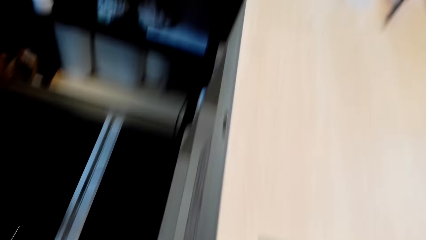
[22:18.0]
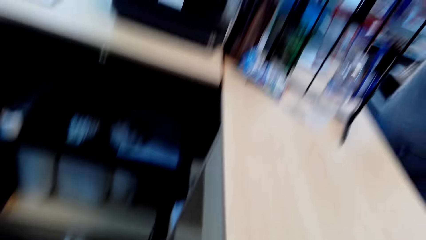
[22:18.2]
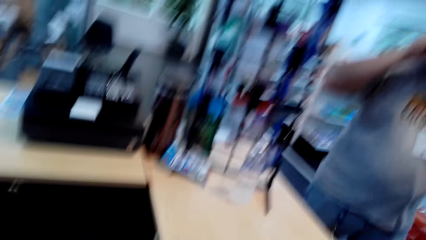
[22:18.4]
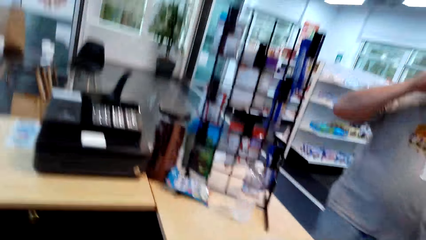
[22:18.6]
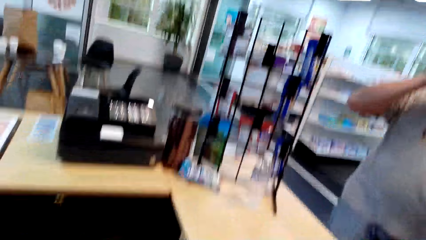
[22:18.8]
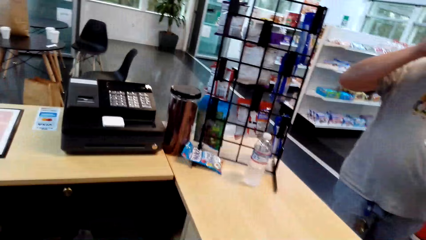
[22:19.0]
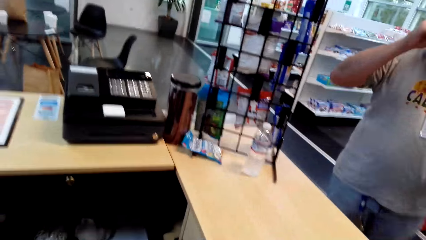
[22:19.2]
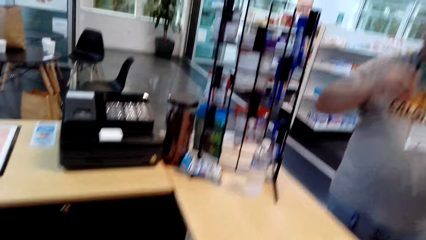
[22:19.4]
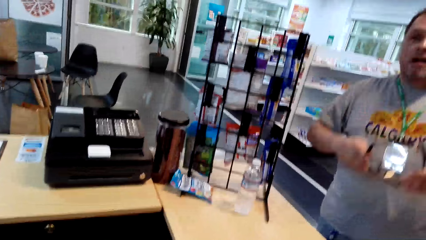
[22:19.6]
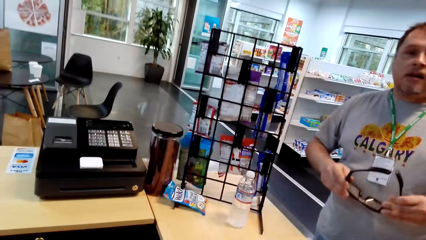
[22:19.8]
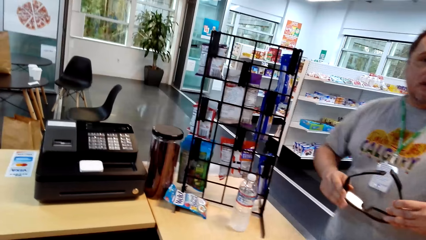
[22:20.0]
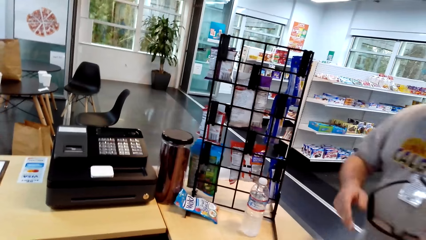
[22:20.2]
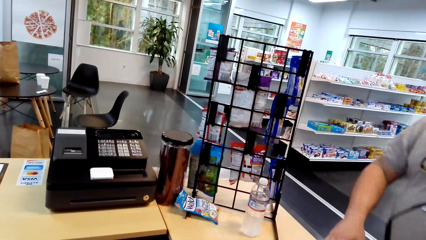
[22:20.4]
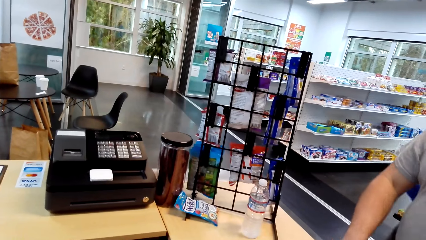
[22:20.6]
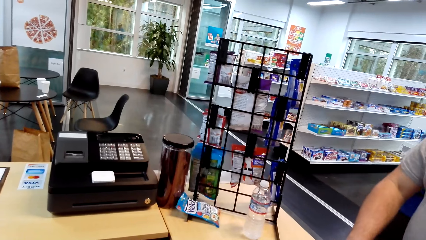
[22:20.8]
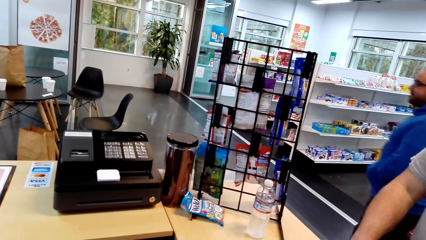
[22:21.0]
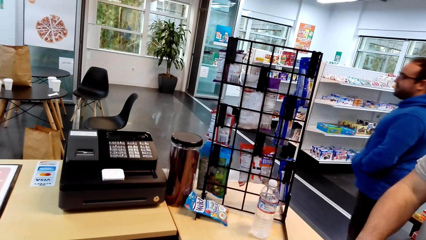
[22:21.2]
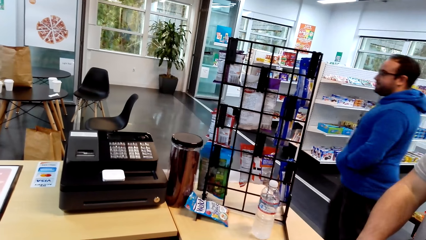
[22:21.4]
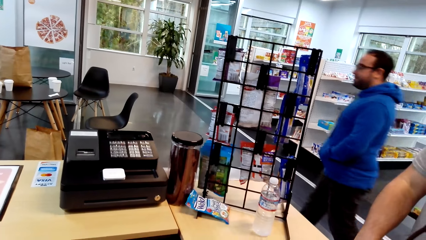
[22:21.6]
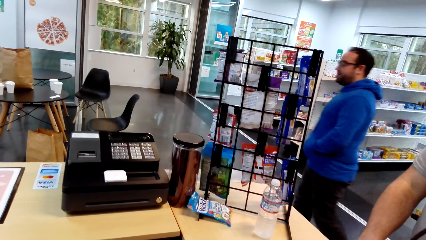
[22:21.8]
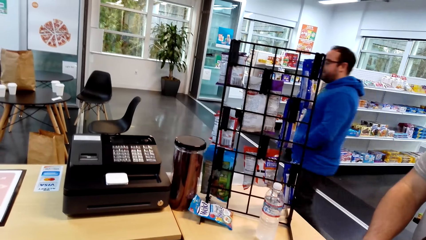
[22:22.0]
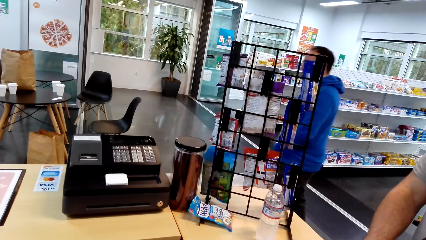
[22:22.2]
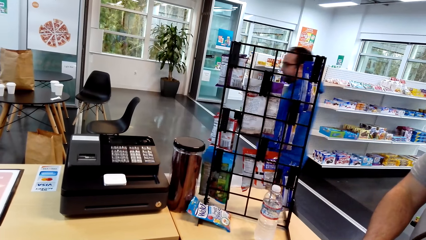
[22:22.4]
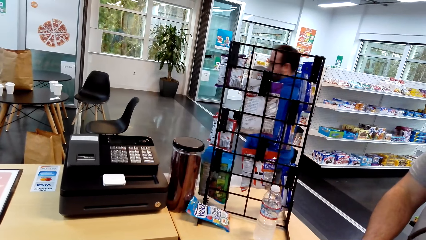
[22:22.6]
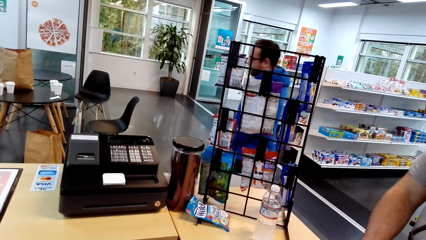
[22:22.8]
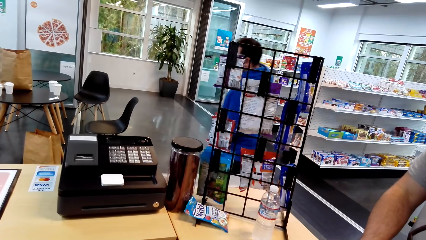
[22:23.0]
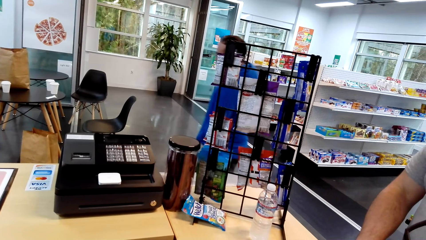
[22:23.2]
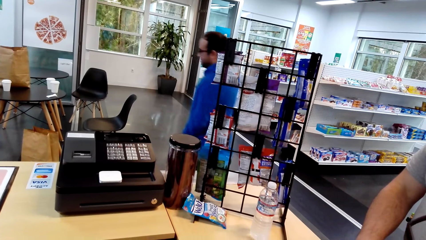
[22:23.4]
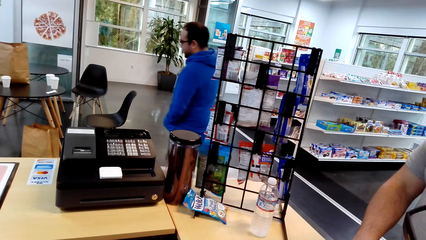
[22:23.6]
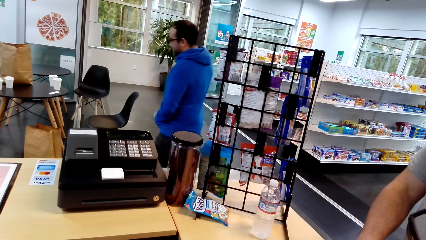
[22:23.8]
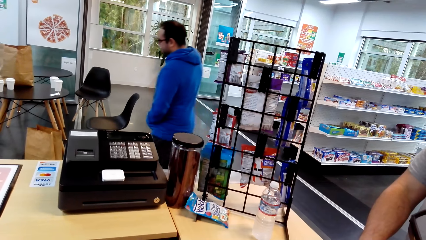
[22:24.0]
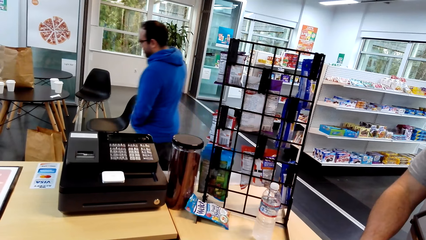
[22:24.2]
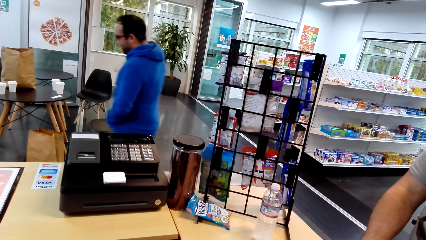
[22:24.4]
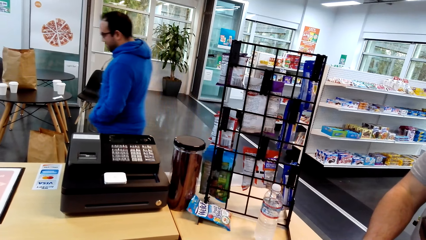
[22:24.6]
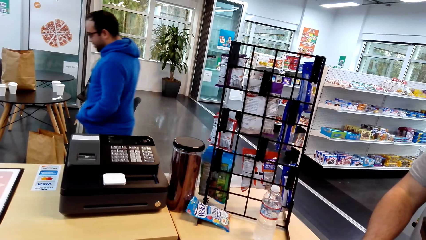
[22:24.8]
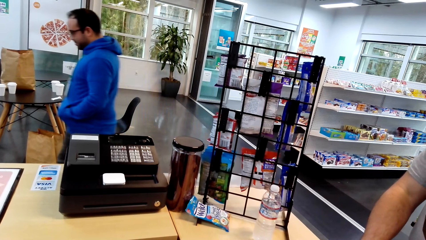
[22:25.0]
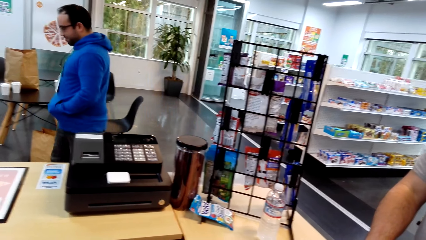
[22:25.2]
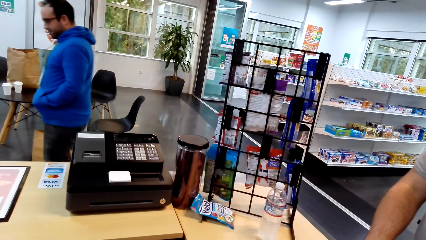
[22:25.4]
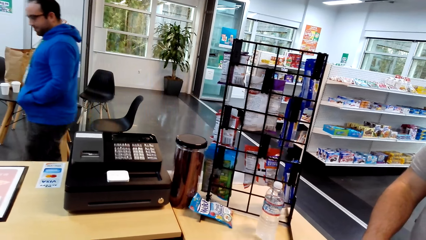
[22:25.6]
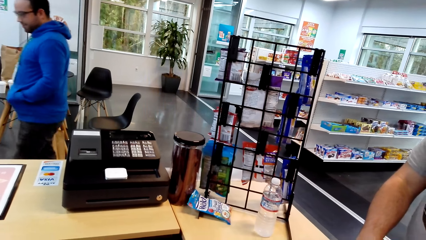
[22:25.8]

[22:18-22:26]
A man stands on the floor. A person removes sunglasses. Another man walks on the floor. The camera wearer walks.
